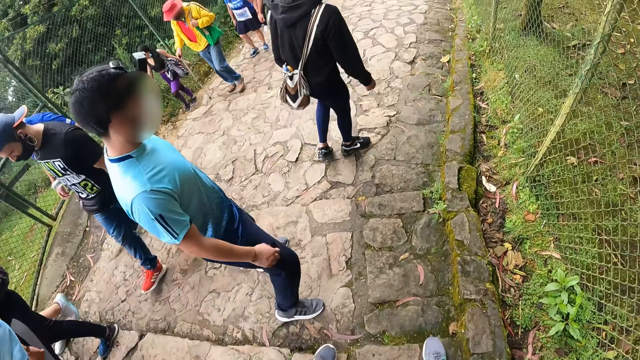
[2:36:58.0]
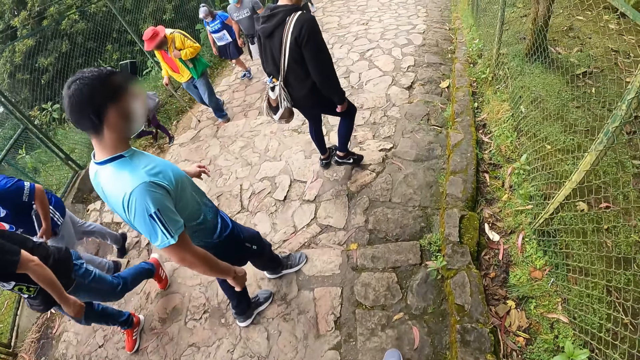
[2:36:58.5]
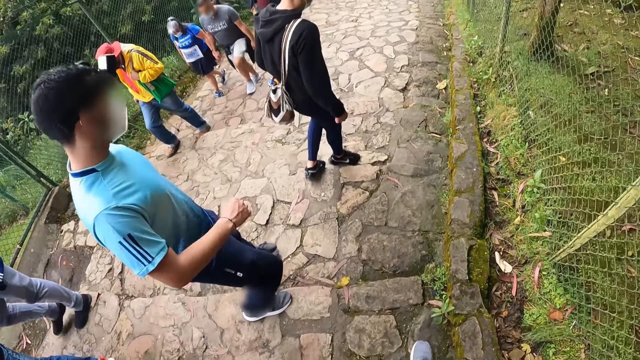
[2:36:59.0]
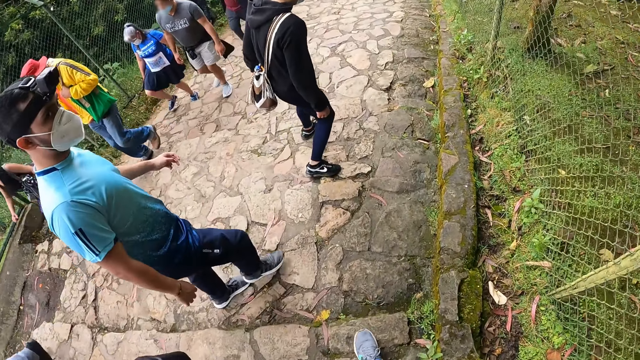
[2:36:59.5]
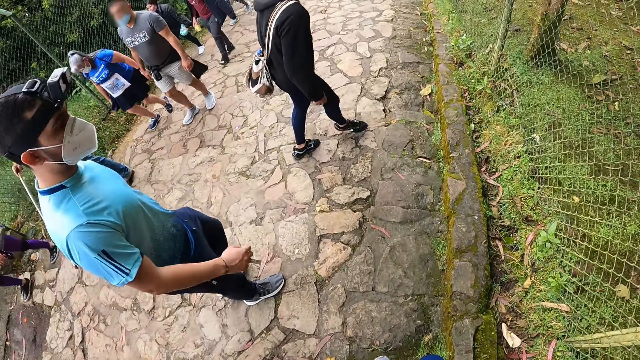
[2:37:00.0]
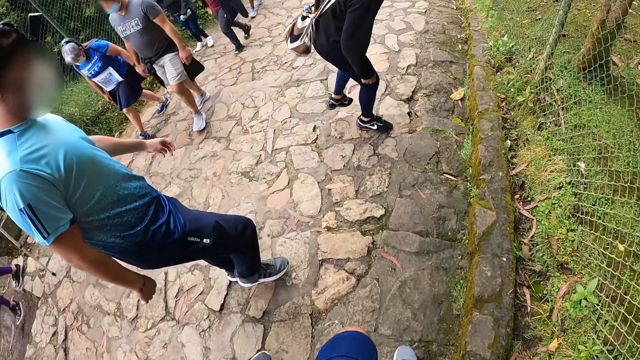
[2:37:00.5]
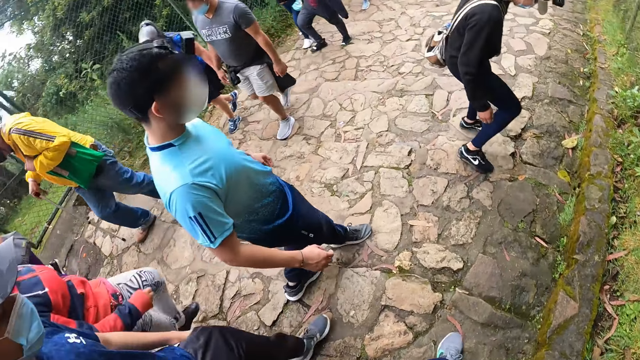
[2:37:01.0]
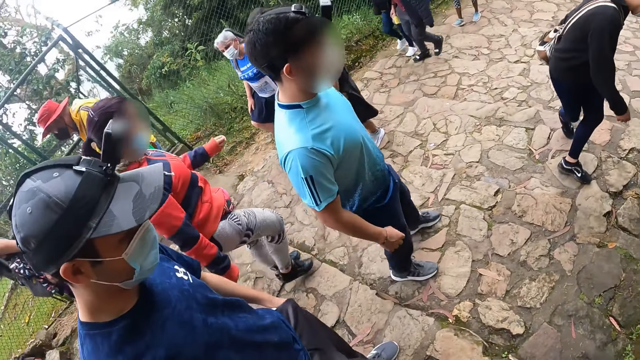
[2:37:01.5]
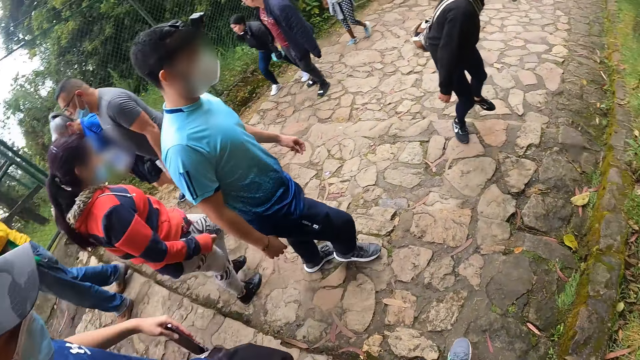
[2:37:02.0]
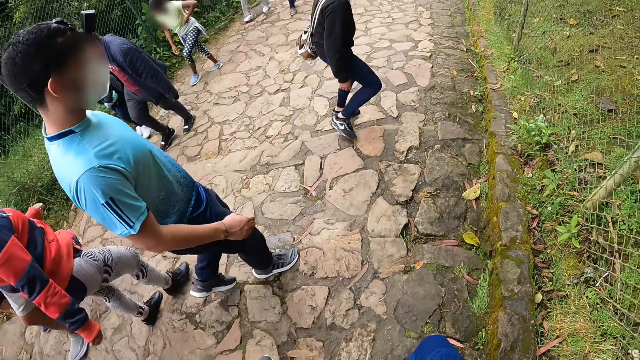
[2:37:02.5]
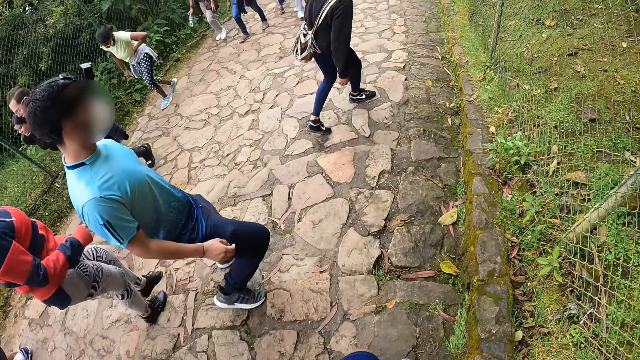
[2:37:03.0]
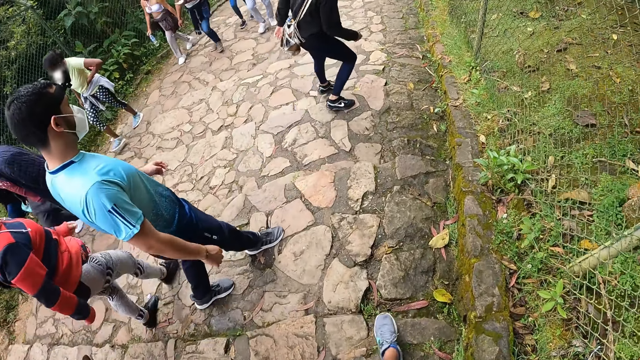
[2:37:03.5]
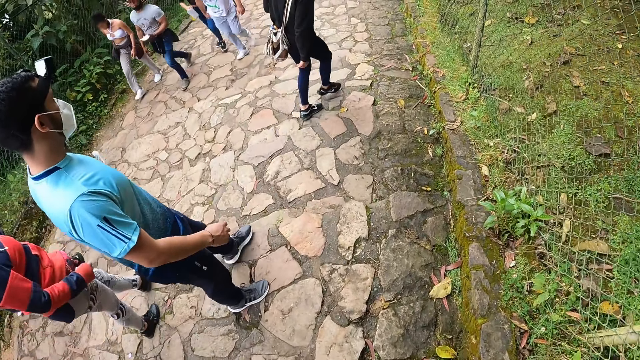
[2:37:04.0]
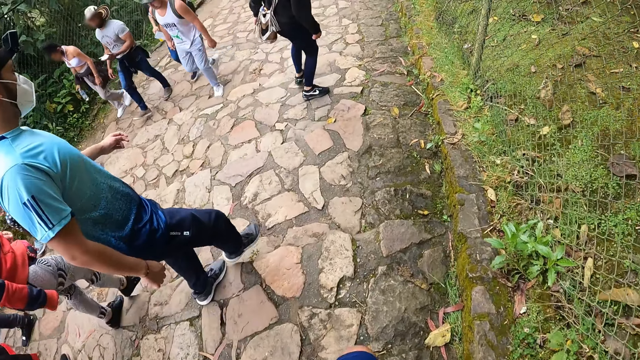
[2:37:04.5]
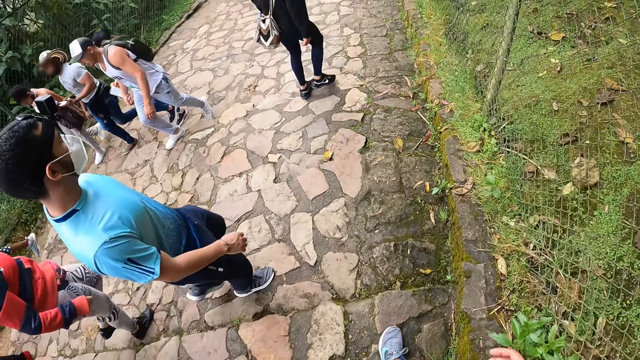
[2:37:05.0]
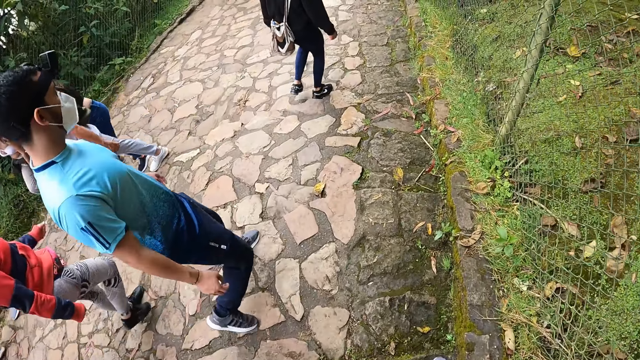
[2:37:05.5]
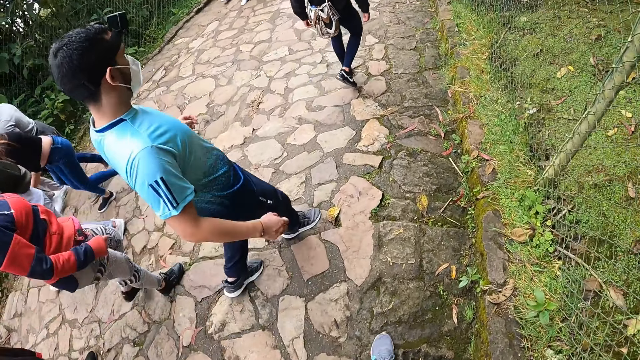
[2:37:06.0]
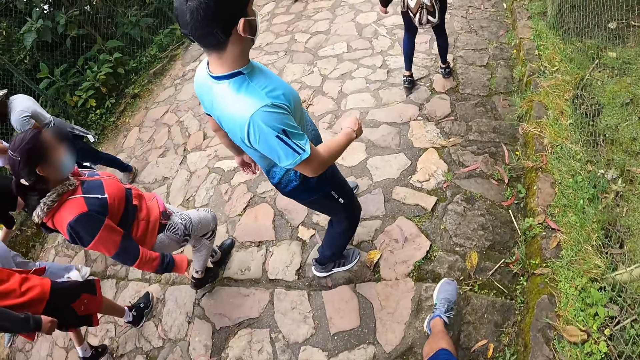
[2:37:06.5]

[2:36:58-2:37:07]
The camera wearer walks.

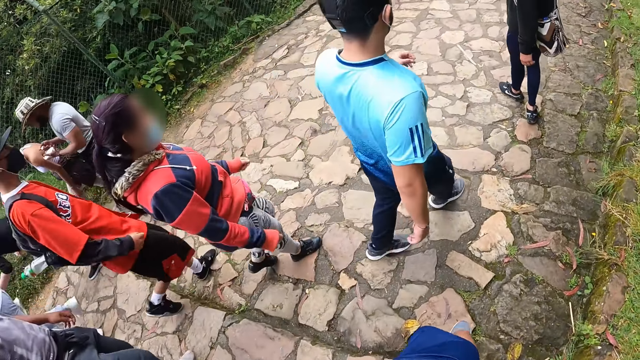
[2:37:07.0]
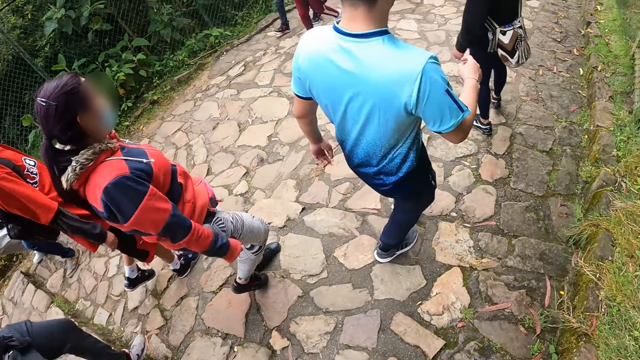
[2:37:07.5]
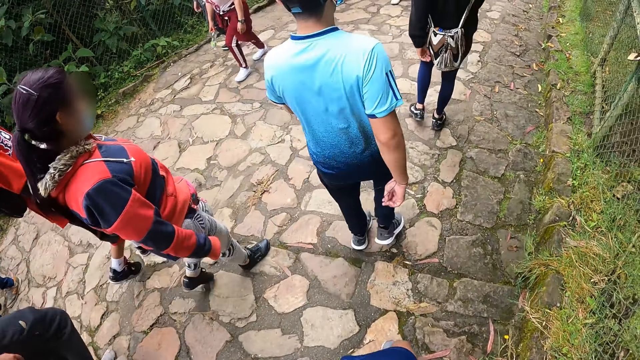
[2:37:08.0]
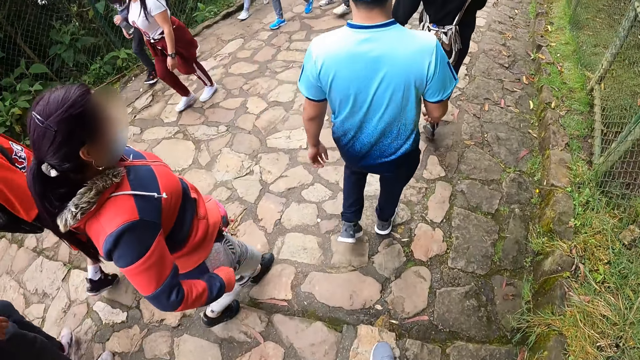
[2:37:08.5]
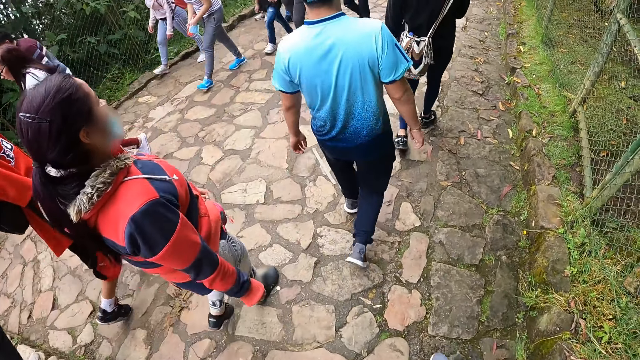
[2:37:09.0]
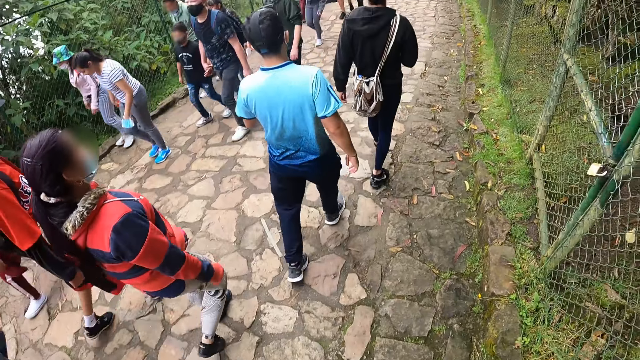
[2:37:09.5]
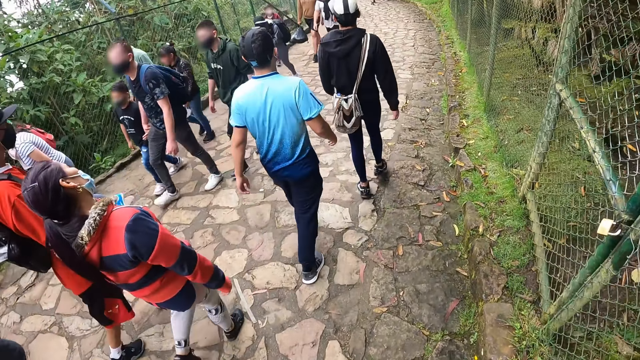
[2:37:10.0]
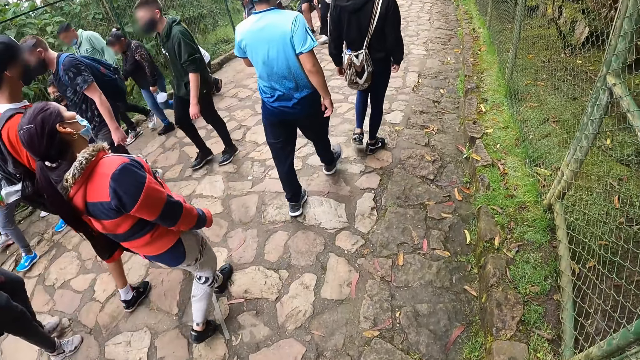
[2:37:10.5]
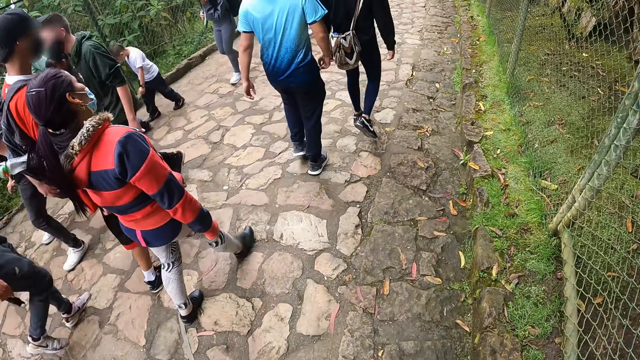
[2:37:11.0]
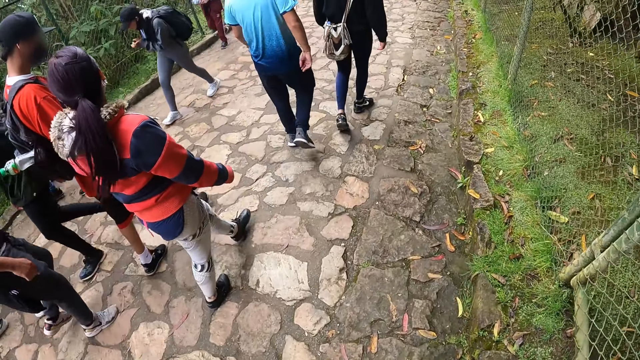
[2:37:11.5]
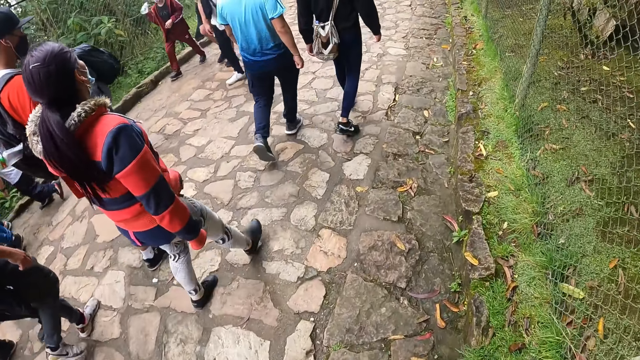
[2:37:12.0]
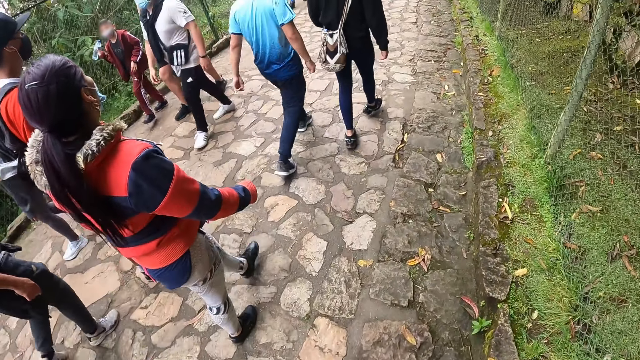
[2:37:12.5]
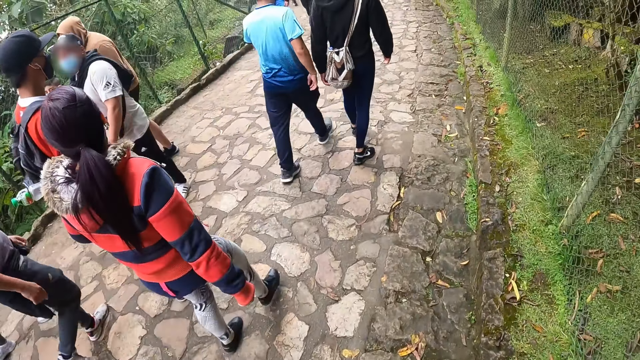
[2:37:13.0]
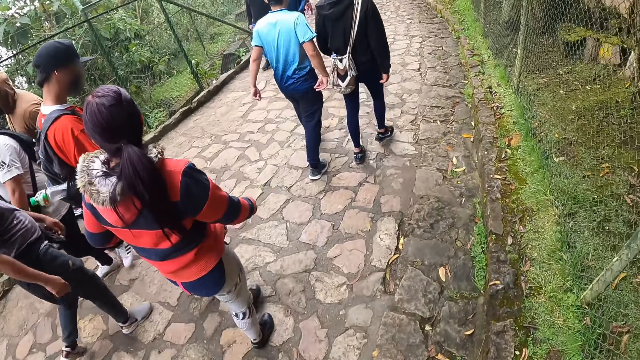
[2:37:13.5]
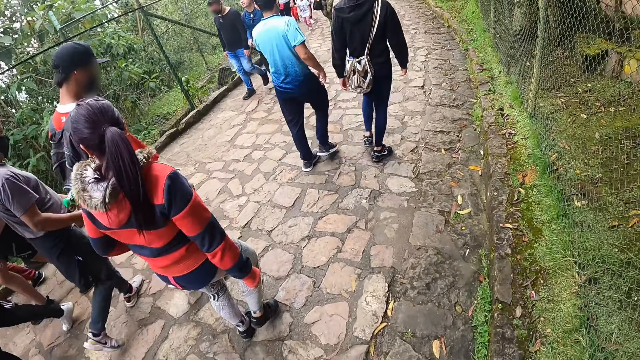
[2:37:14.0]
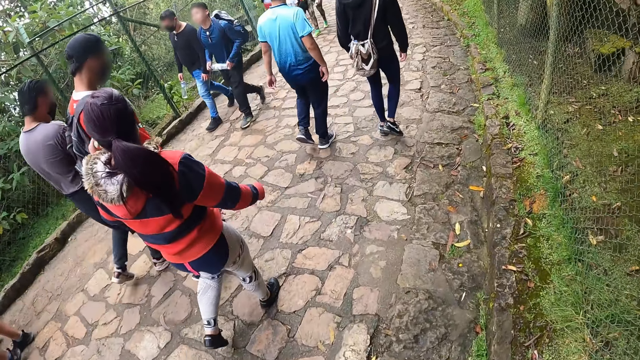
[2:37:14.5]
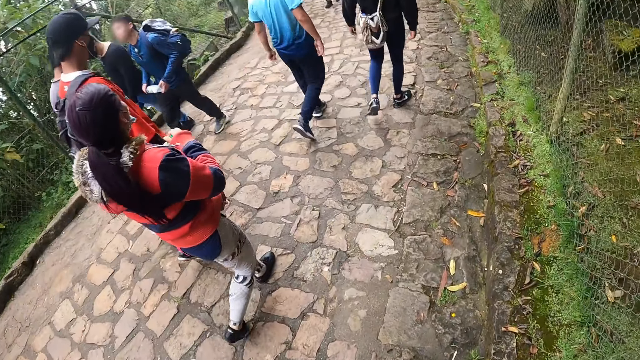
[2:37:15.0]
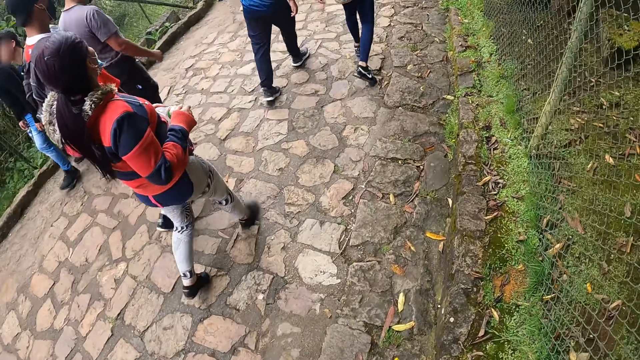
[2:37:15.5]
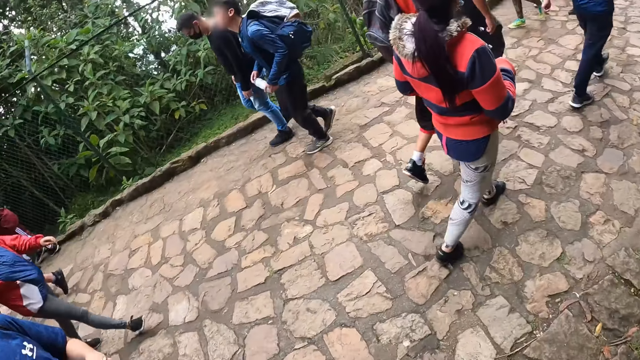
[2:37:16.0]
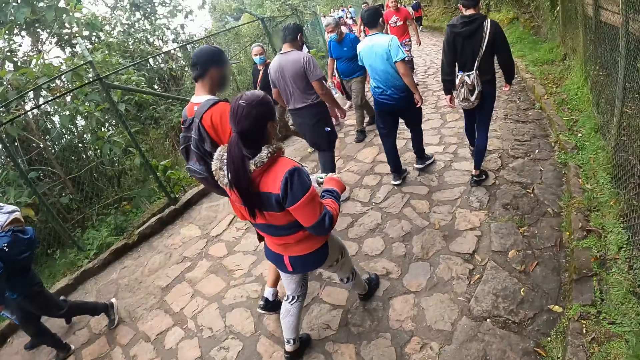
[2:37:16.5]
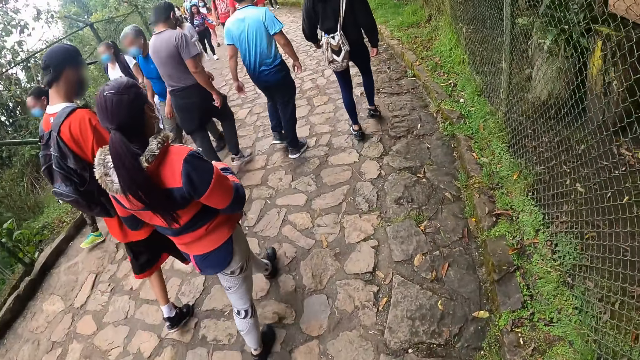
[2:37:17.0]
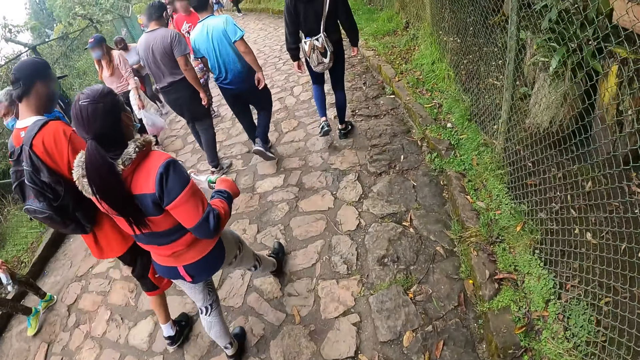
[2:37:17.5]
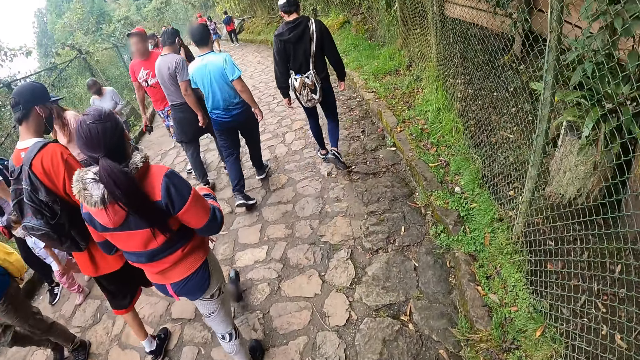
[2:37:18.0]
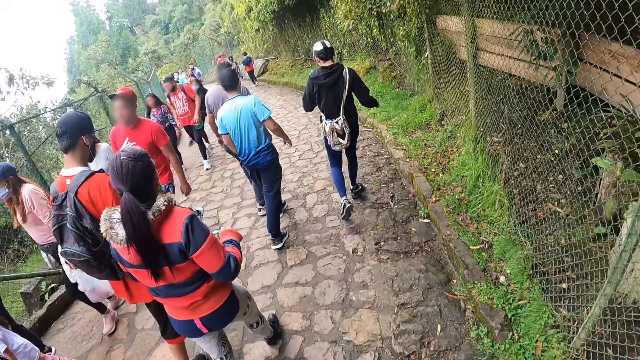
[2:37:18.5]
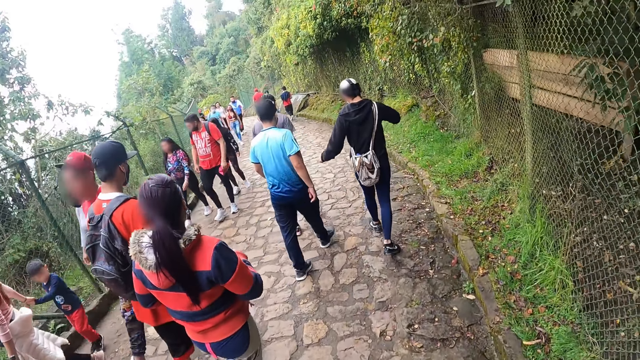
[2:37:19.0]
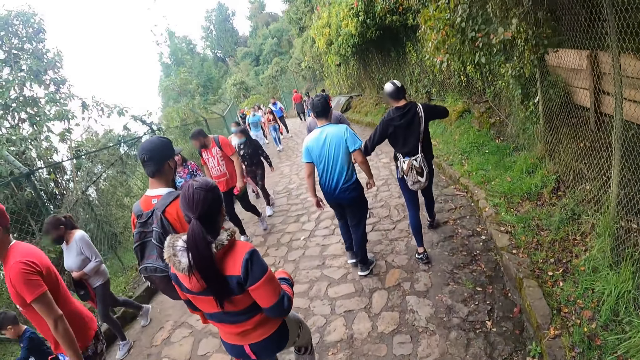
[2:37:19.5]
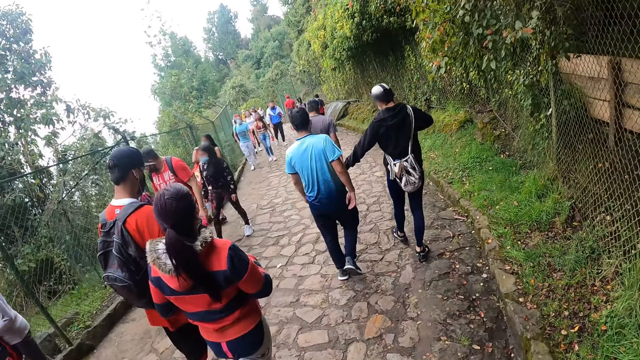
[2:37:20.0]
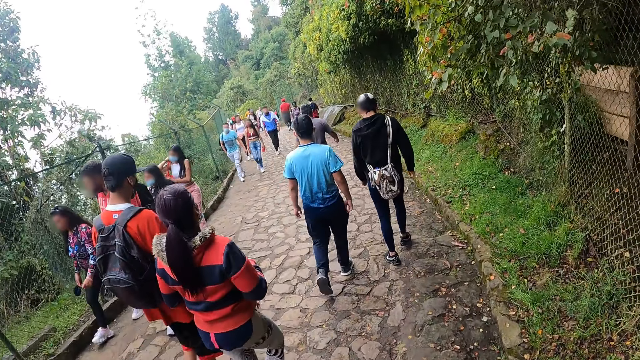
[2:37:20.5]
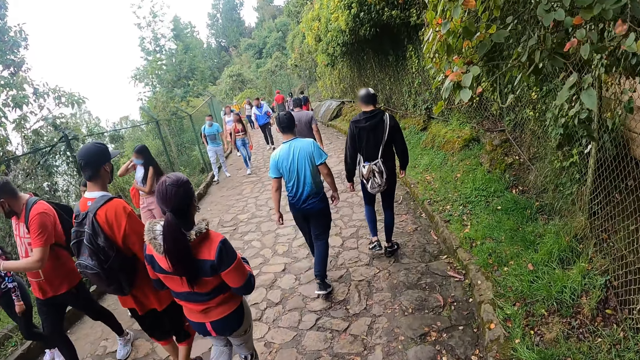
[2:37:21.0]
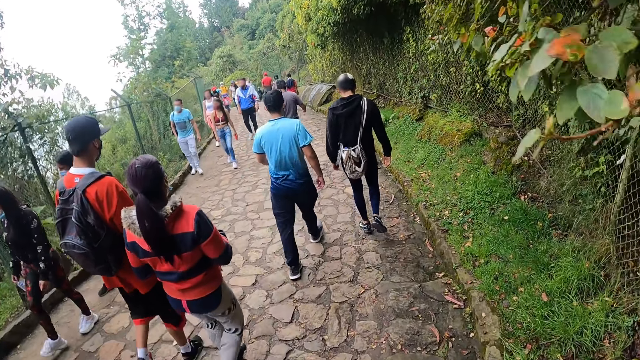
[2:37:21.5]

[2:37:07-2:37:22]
The camera wearer walks. They walk again. The man interacts with another man.
